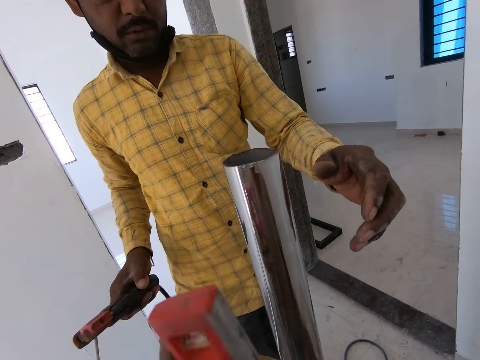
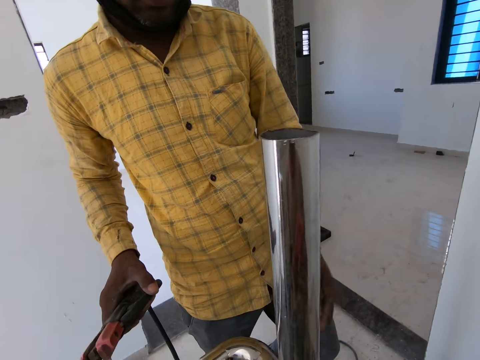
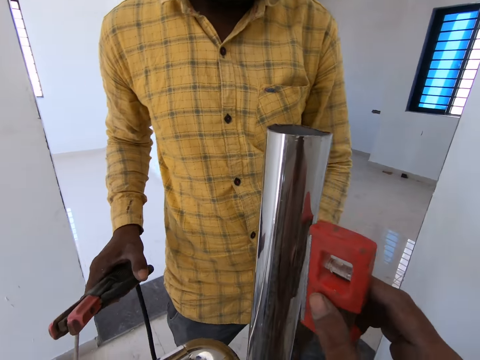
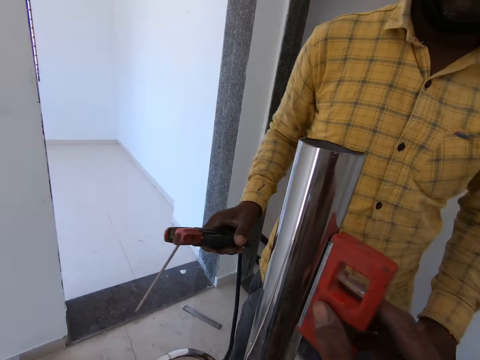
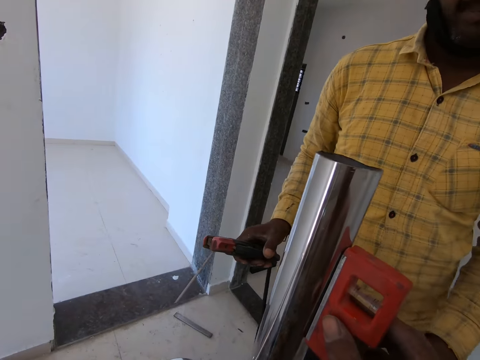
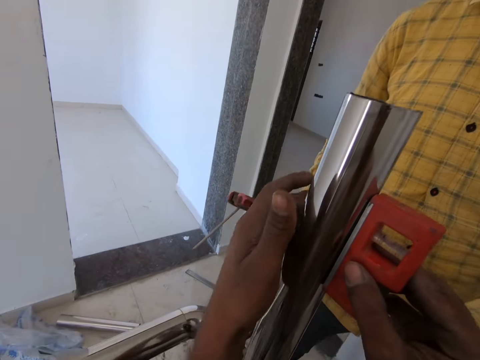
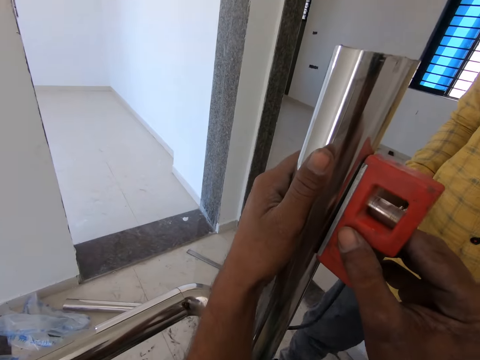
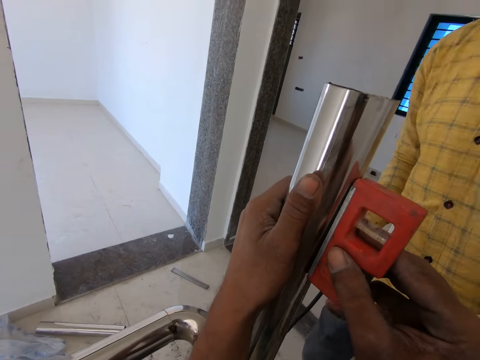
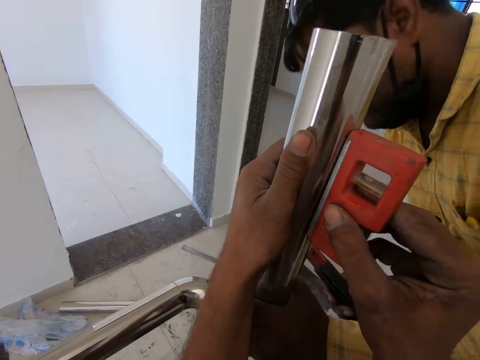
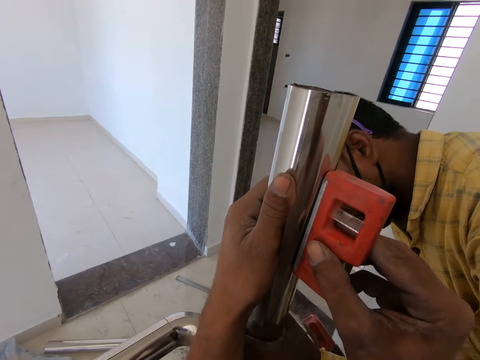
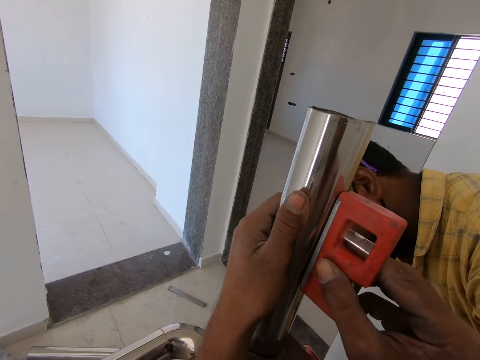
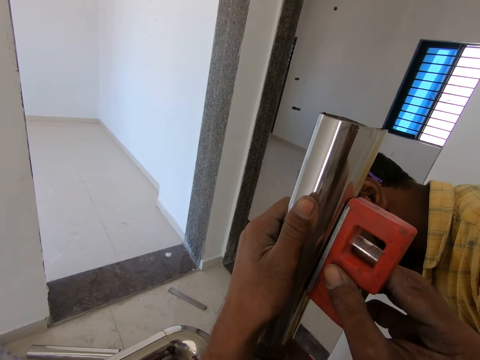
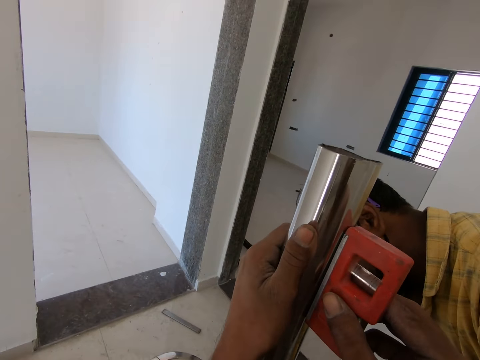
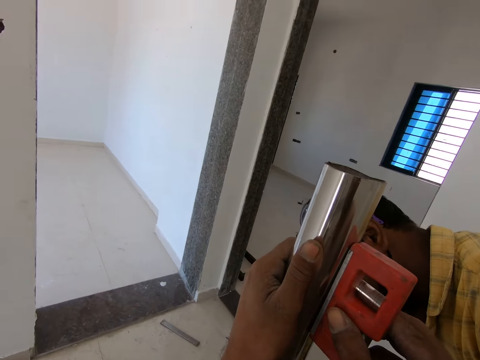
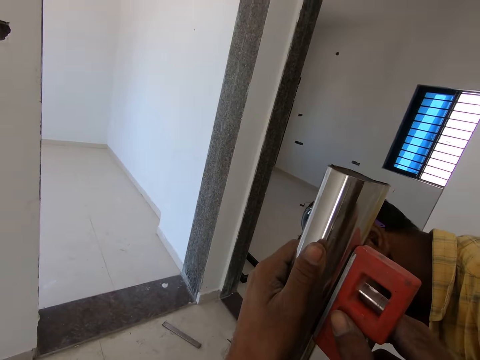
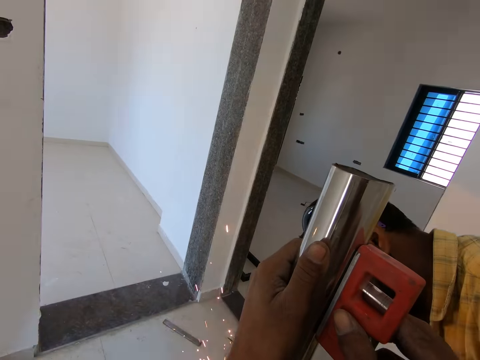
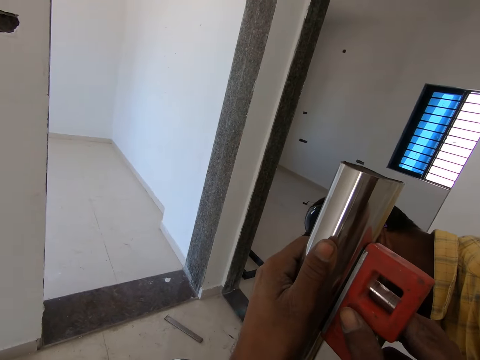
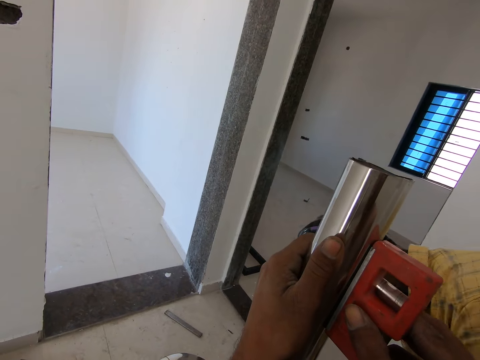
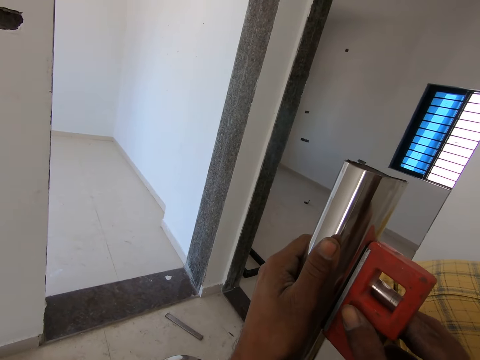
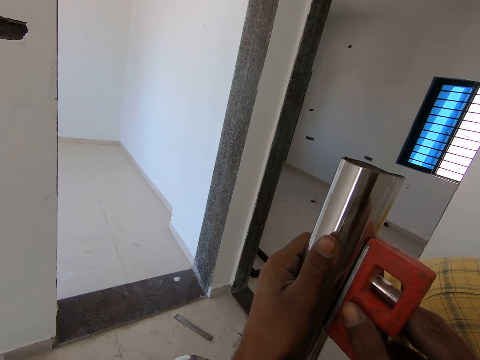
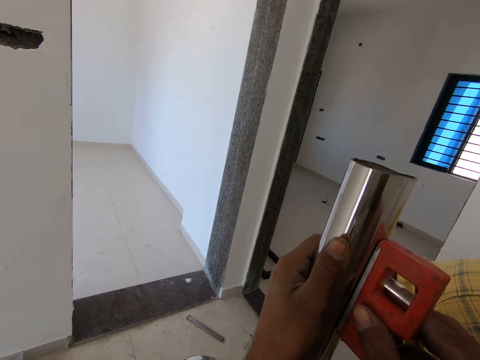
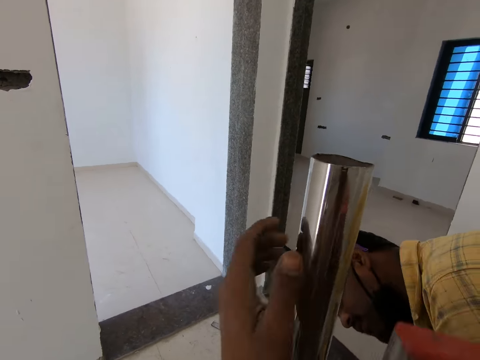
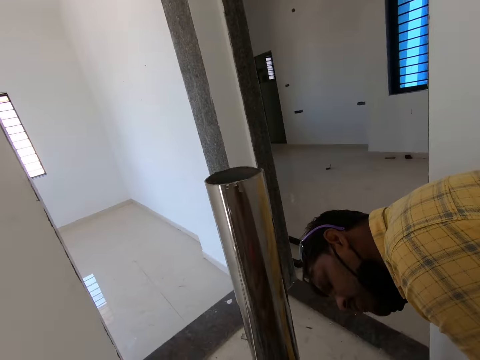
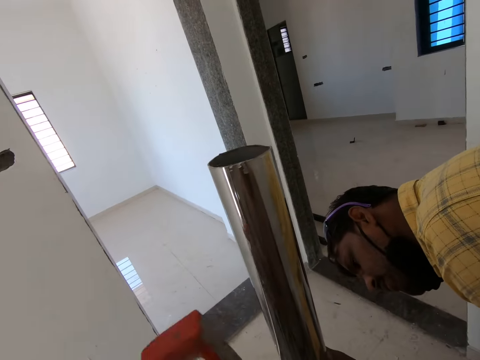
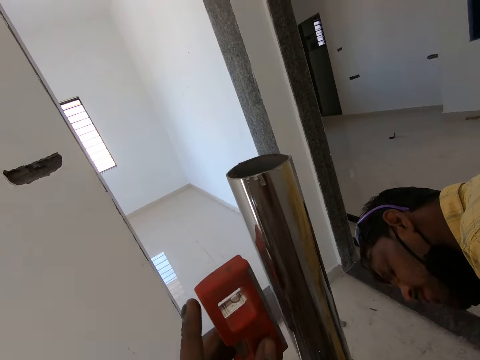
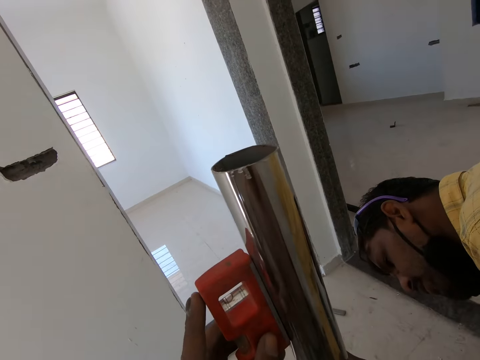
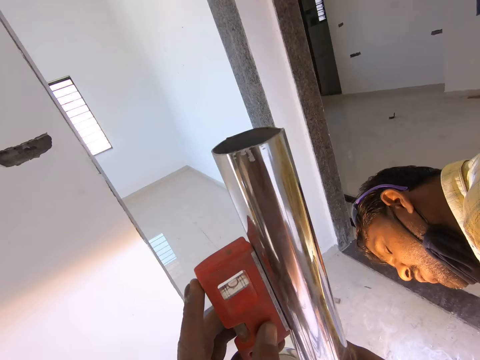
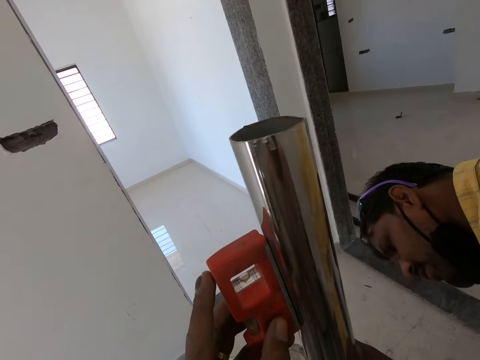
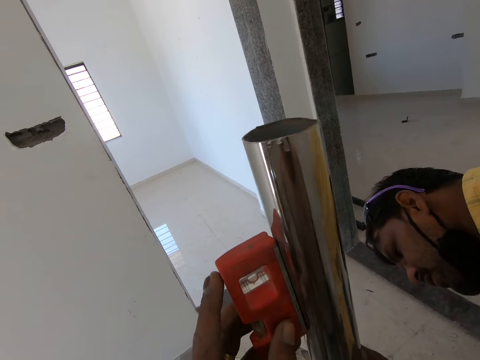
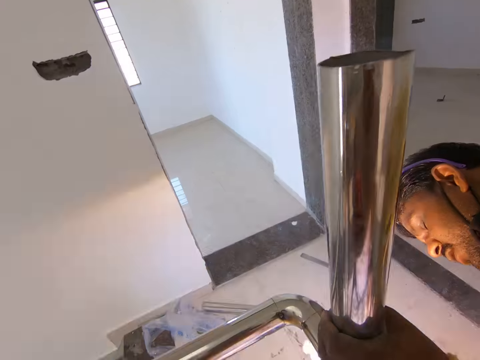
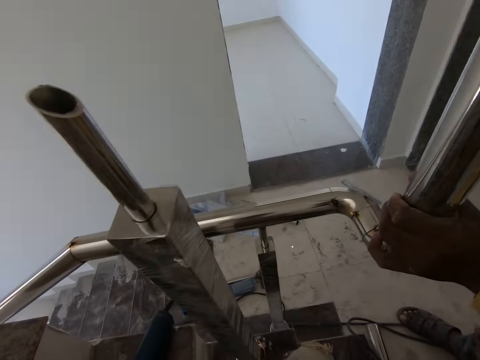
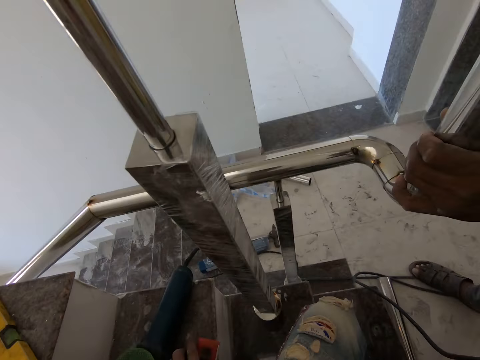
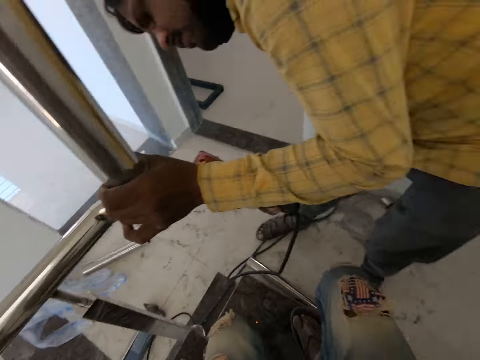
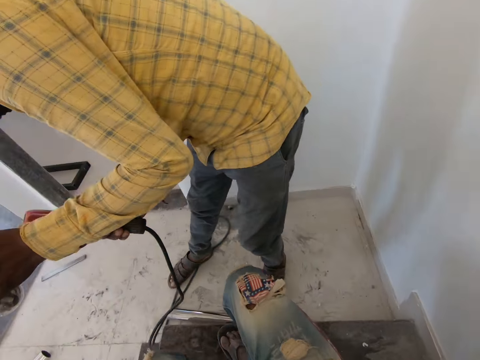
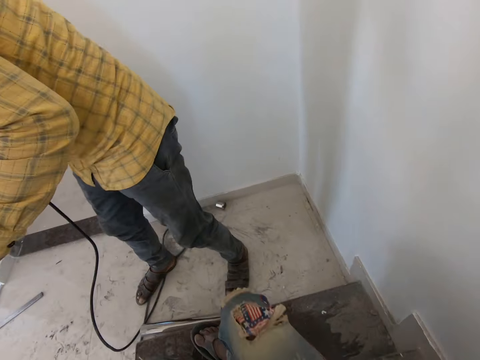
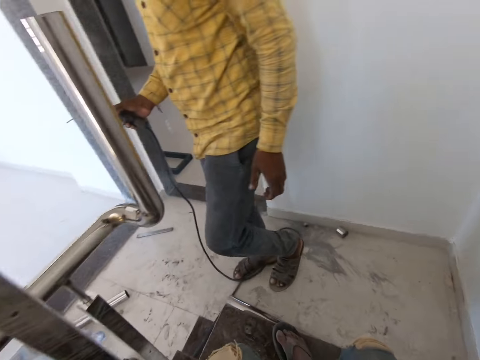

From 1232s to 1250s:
The camera wearer moves the spirit level on the steel rod. They hold the steel rod. They measure the staircase holder. A man welds the steel rod. The camera wearer removes the spirit level on the steel rod. They put the spirit level on the steel rod. They look around. They remove the spirit level on the steel rod.

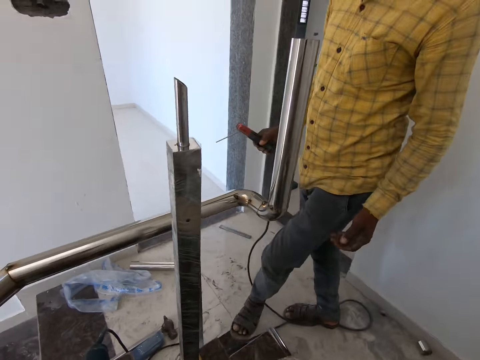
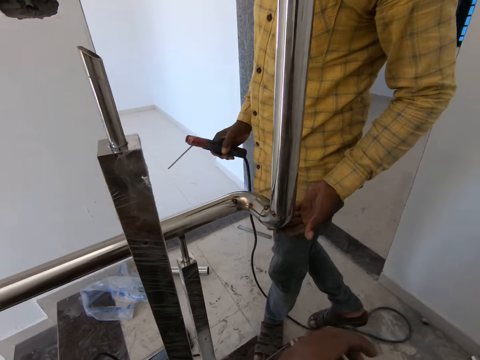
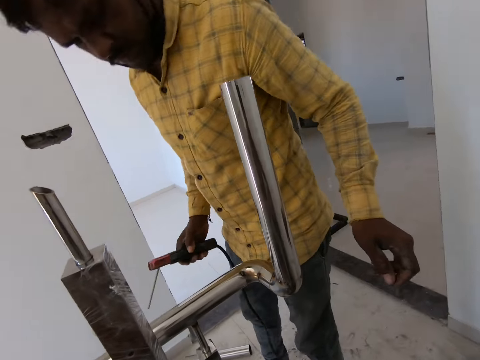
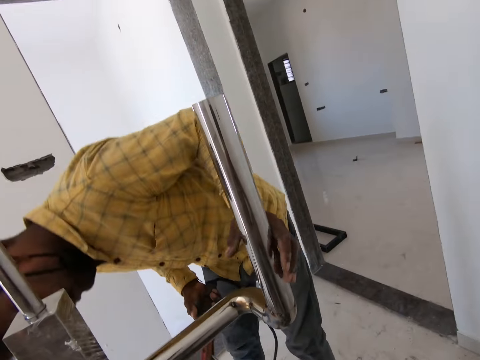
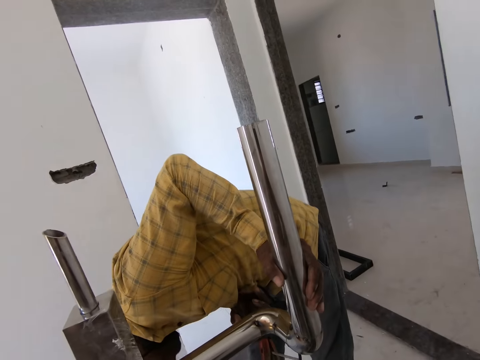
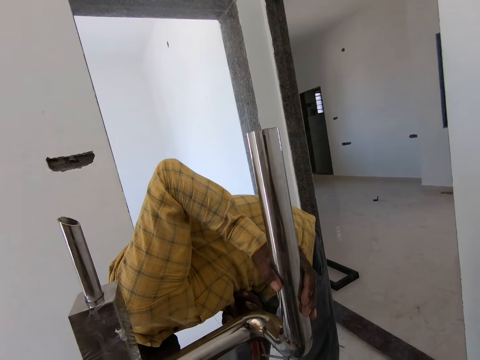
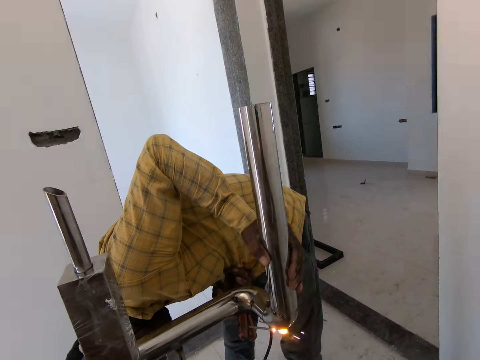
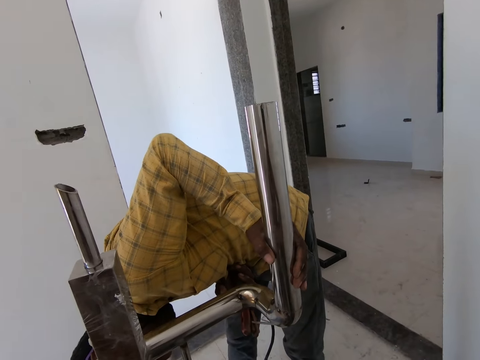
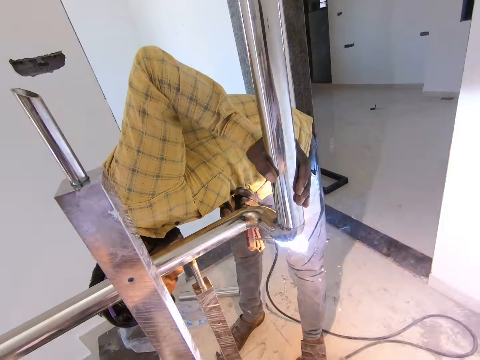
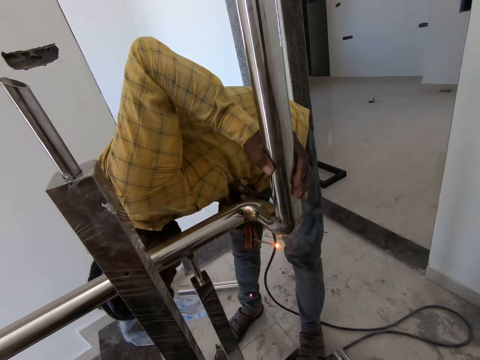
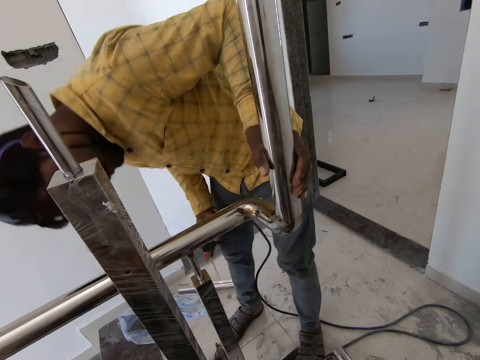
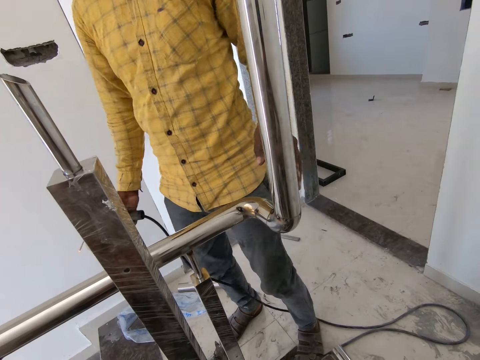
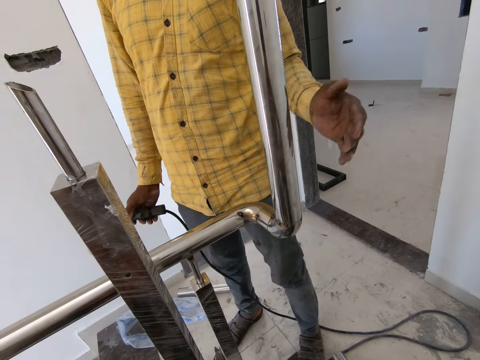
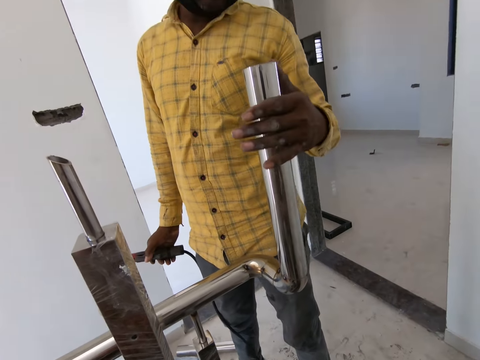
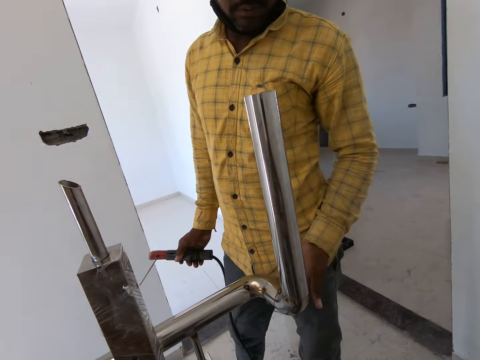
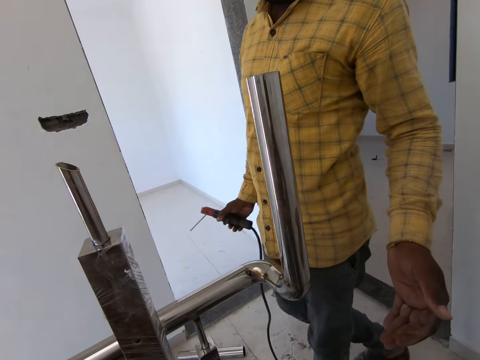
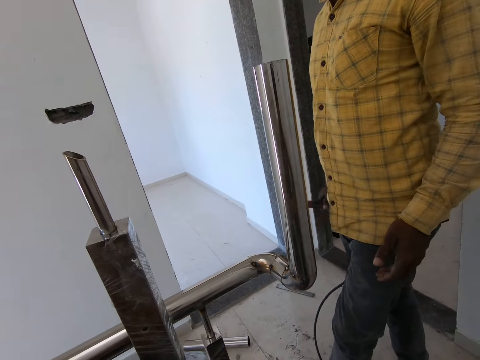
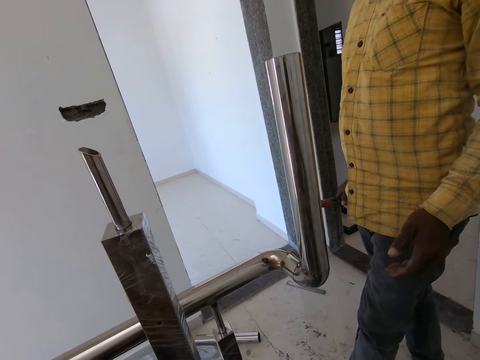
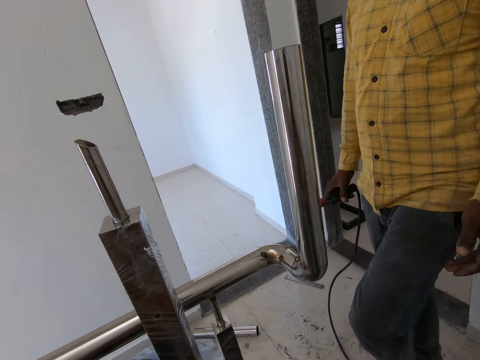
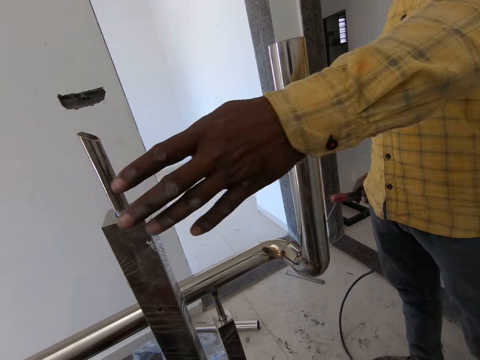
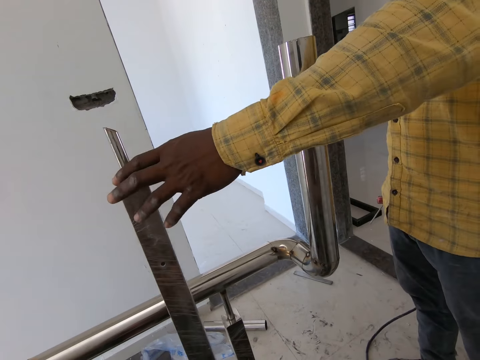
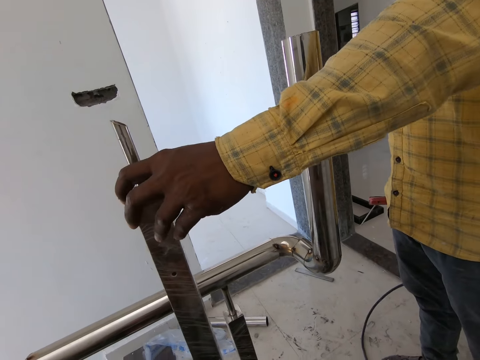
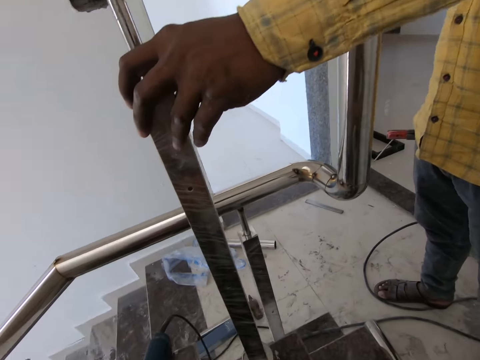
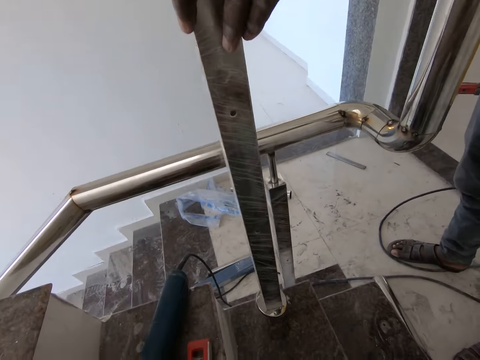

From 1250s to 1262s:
The camera wearer sits on the stairs. A man welds the steel rod. The man wipes the steel rod. The man touches the steel rod.
